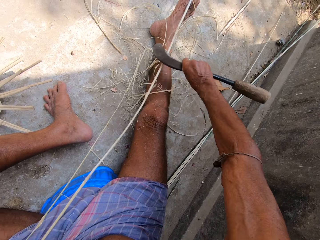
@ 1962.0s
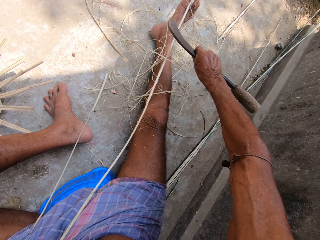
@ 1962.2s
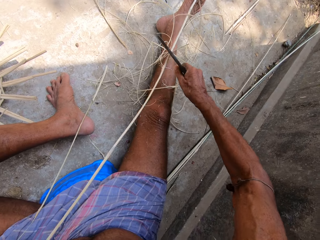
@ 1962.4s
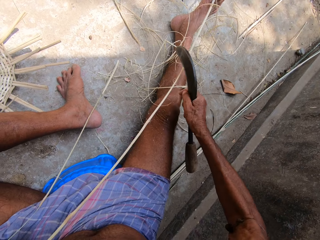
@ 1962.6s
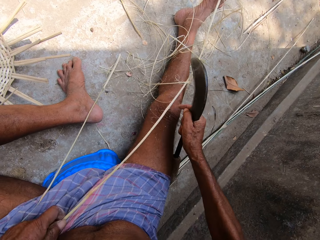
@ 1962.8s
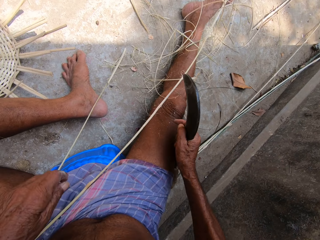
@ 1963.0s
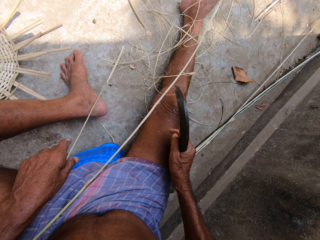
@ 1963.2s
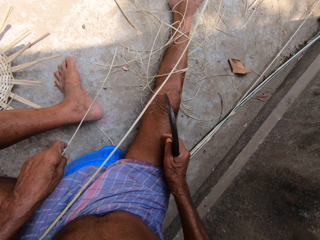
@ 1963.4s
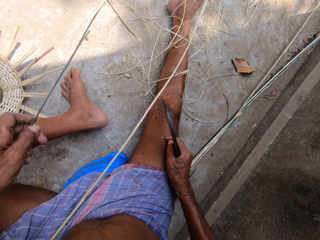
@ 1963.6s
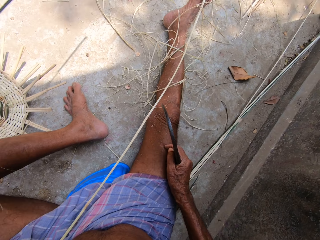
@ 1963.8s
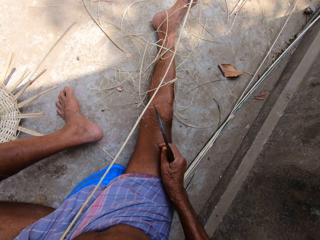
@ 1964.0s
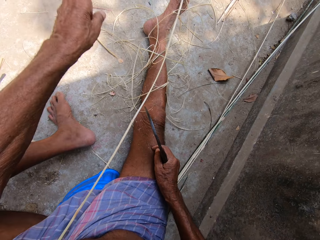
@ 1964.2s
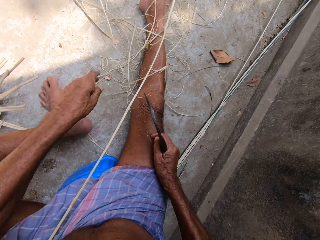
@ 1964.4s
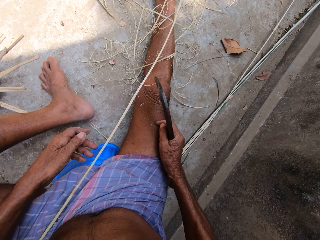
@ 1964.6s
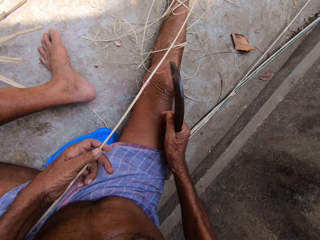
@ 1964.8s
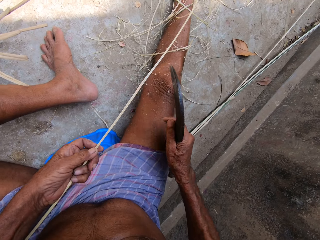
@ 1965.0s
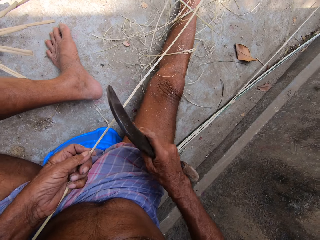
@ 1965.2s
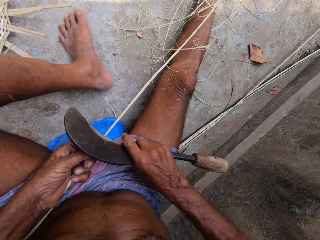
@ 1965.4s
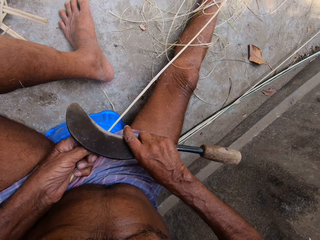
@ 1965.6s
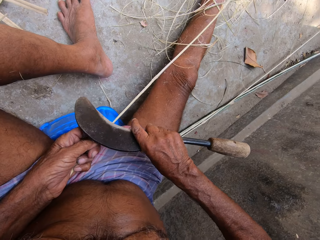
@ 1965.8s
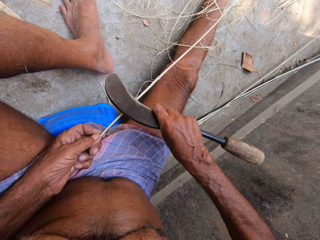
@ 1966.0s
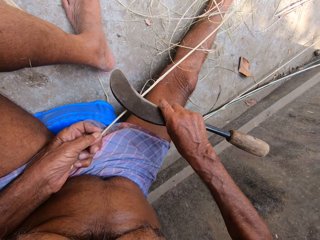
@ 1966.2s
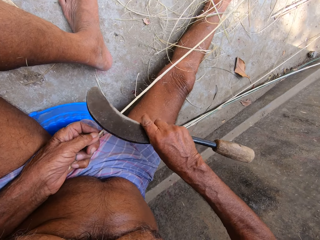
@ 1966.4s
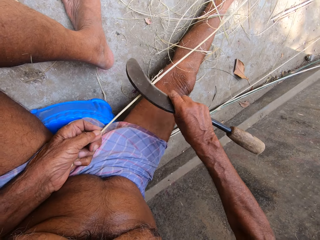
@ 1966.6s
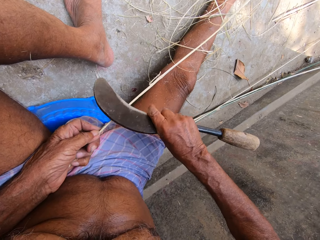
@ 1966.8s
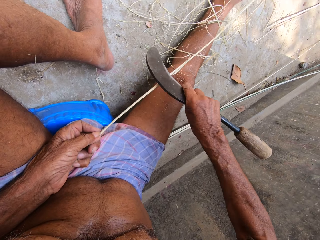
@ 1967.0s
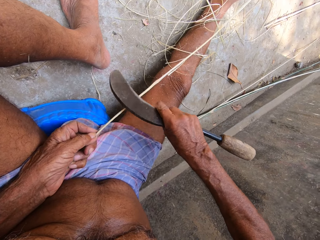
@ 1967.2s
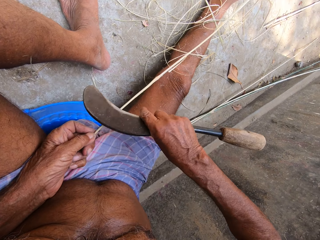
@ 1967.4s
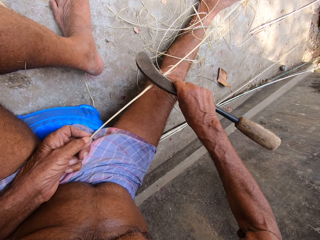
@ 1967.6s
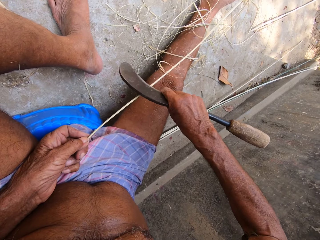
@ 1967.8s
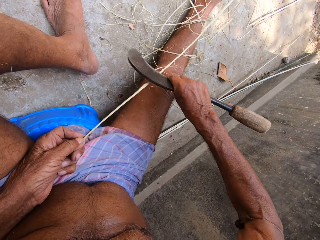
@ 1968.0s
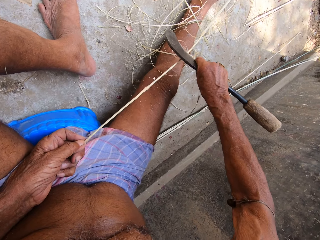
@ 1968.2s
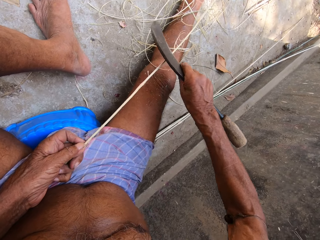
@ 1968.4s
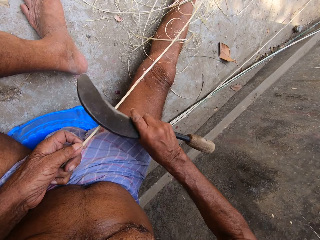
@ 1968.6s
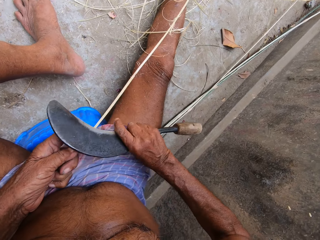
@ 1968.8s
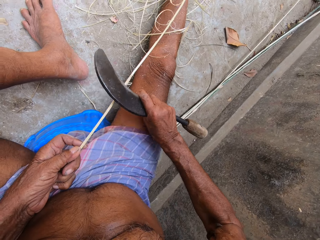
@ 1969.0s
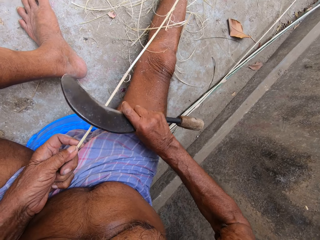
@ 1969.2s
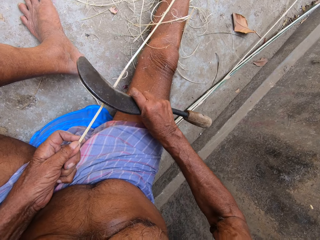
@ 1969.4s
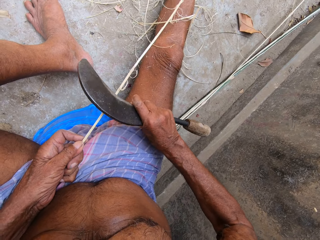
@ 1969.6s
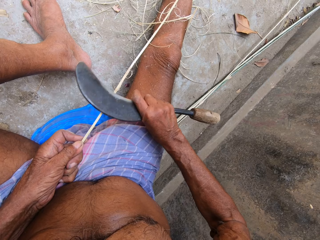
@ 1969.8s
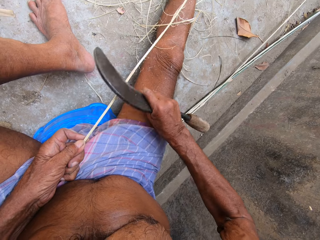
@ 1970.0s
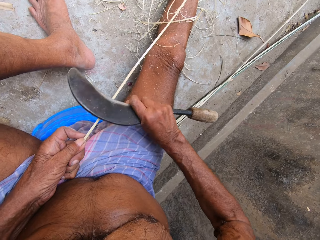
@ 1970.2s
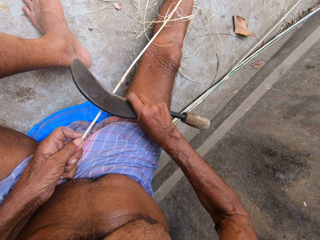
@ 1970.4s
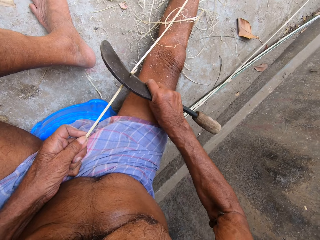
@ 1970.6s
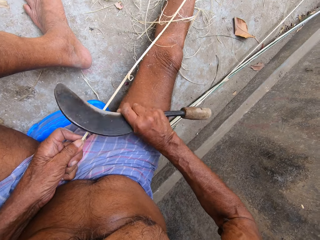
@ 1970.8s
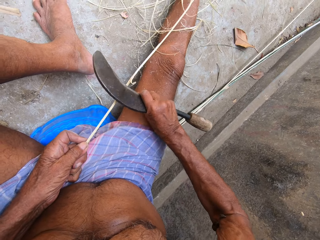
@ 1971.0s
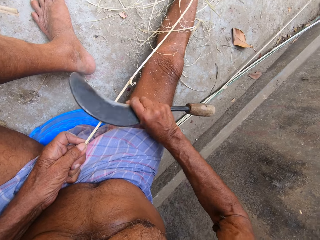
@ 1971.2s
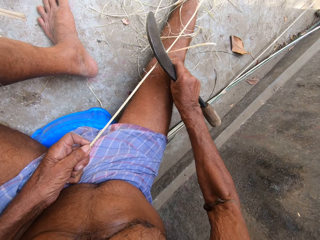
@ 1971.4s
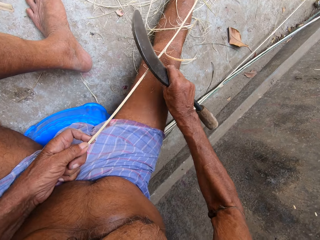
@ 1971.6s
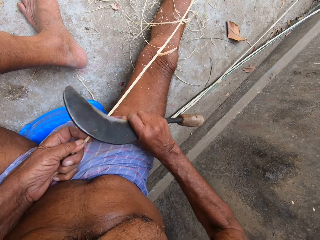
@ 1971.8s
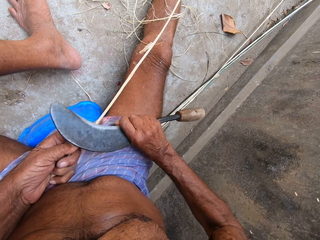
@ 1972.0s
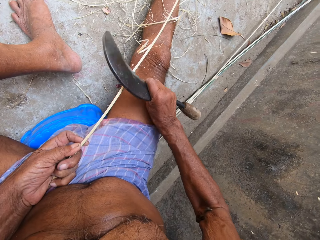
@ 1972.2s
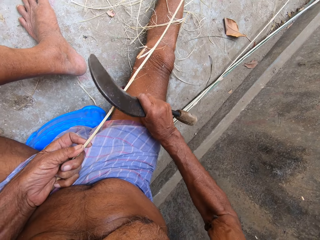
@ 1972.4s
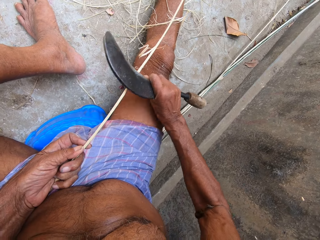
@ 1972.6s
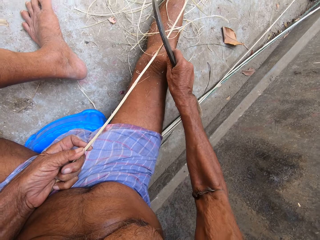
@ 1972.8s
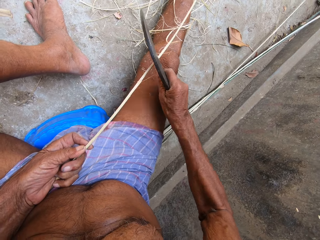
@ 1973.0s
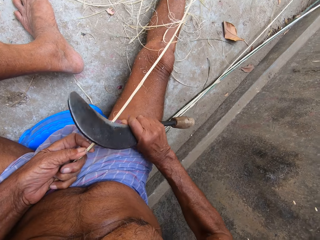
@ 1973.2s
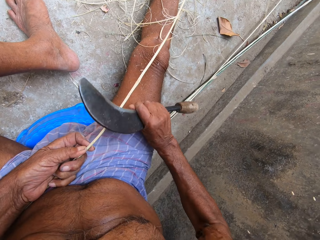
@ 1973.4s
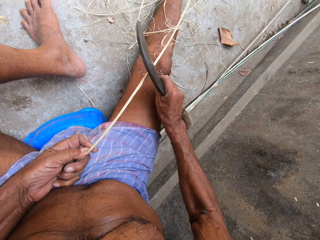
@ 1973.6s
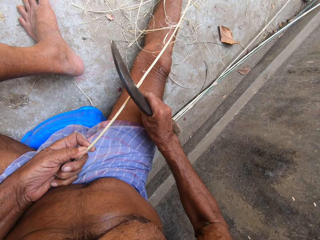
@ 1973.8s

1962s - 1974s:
The camera wearer picks up the skin of the bamboo stick with his left hand. He throws the skin of the bamboo stick with his left hand. He holds the bamboo stick with his left hand. He scrapes the bamboo stick with the knife in his right hand.

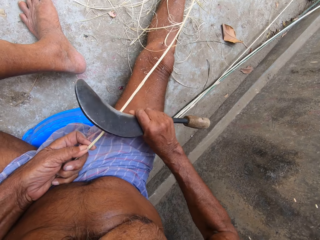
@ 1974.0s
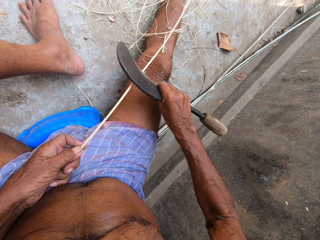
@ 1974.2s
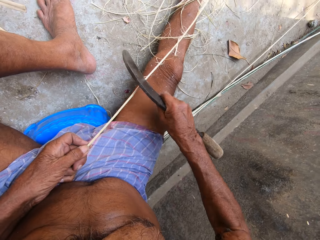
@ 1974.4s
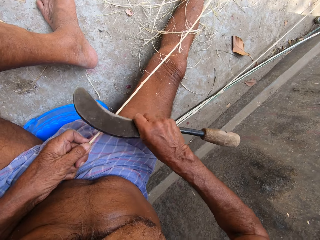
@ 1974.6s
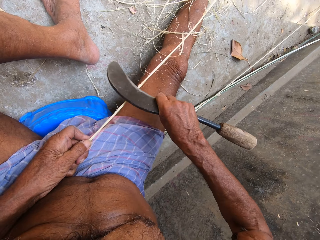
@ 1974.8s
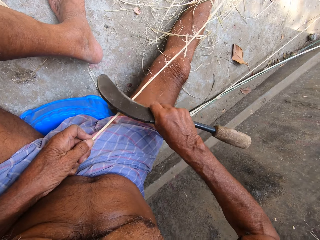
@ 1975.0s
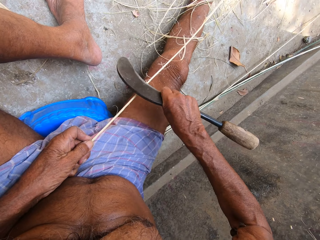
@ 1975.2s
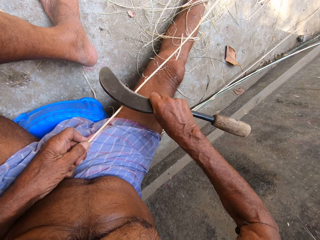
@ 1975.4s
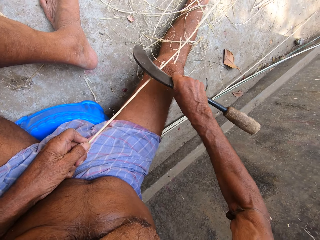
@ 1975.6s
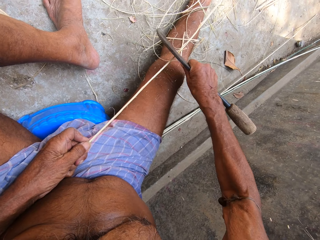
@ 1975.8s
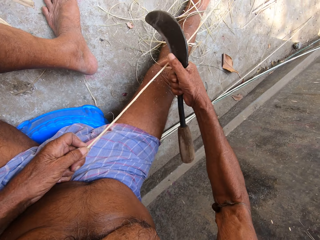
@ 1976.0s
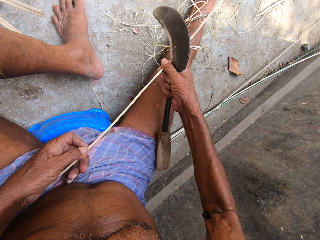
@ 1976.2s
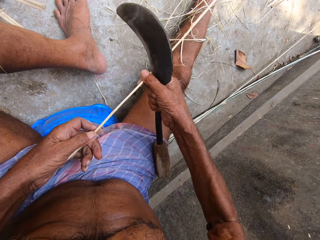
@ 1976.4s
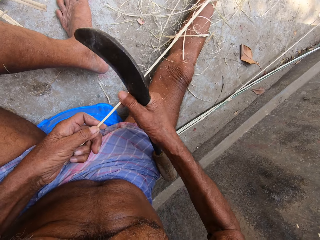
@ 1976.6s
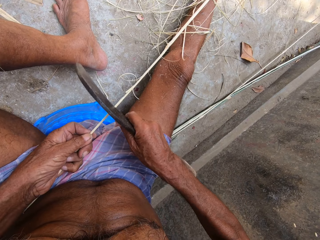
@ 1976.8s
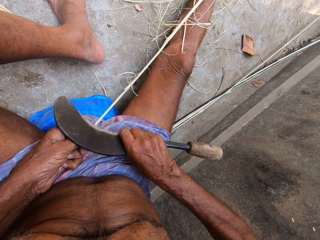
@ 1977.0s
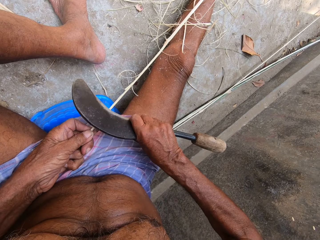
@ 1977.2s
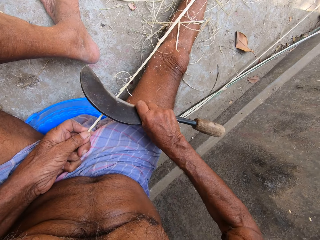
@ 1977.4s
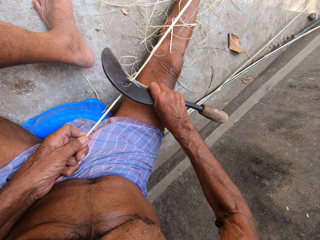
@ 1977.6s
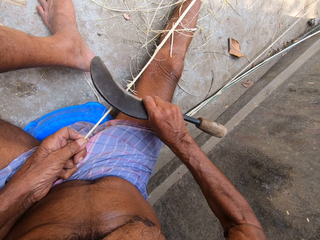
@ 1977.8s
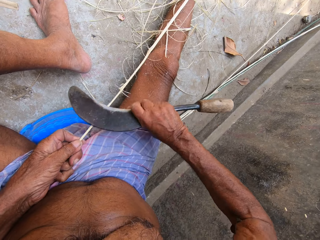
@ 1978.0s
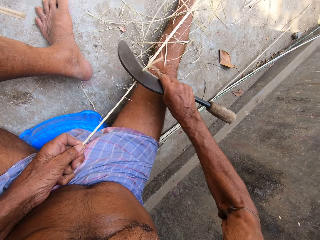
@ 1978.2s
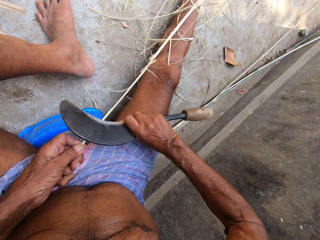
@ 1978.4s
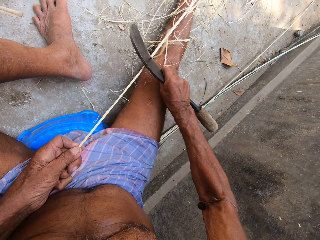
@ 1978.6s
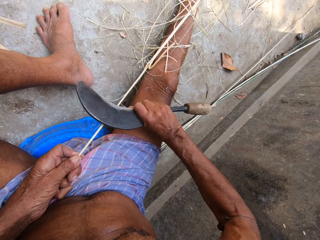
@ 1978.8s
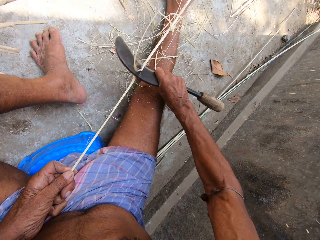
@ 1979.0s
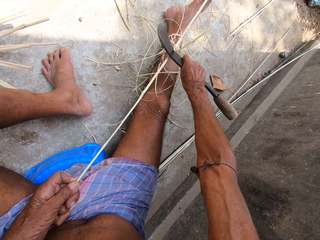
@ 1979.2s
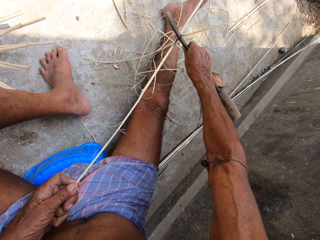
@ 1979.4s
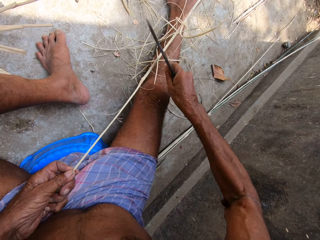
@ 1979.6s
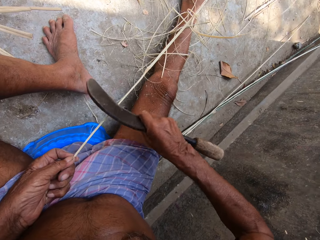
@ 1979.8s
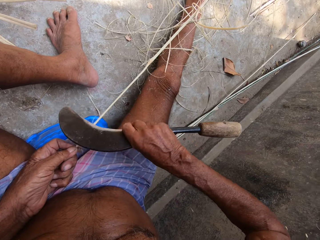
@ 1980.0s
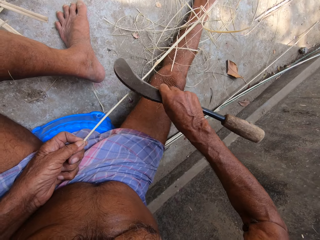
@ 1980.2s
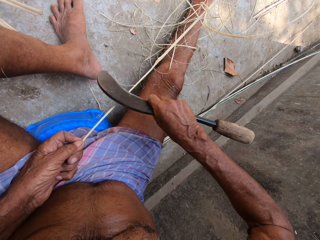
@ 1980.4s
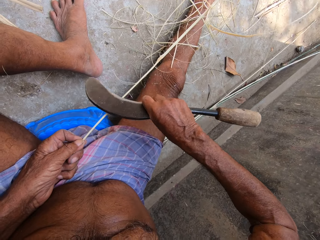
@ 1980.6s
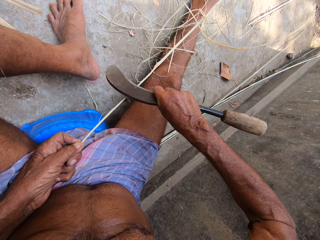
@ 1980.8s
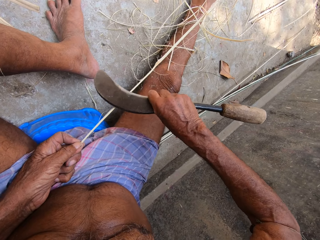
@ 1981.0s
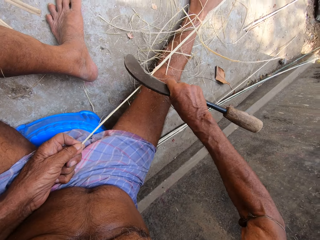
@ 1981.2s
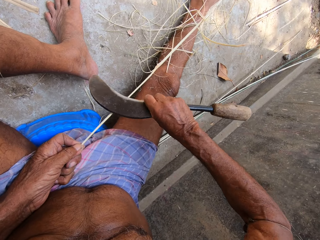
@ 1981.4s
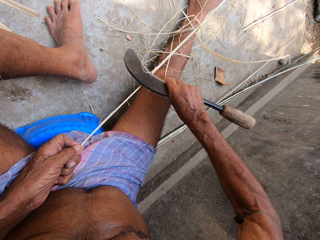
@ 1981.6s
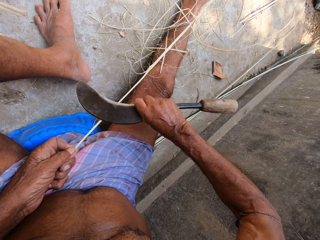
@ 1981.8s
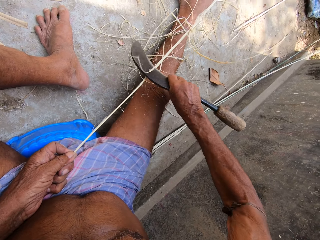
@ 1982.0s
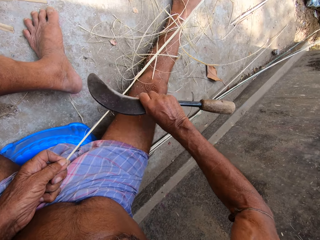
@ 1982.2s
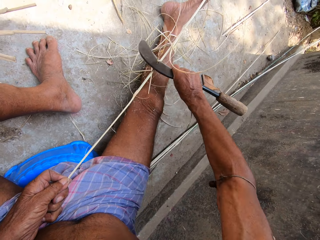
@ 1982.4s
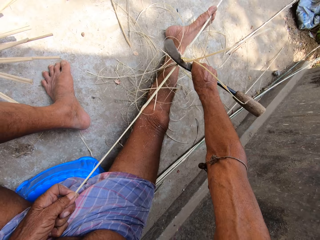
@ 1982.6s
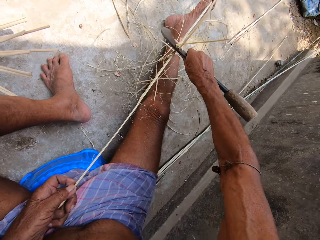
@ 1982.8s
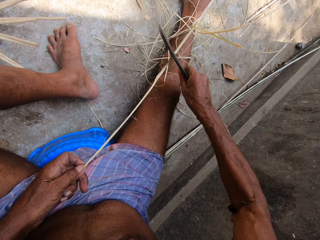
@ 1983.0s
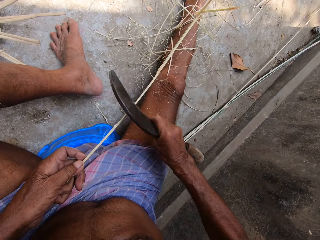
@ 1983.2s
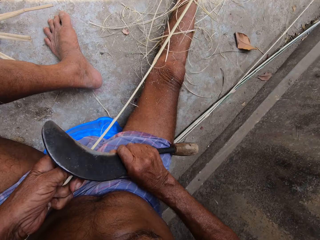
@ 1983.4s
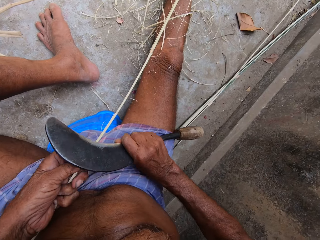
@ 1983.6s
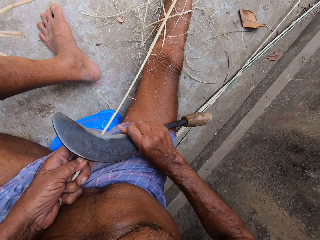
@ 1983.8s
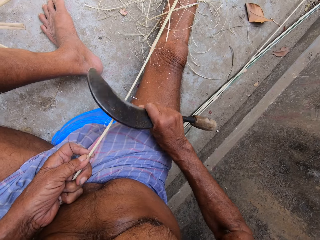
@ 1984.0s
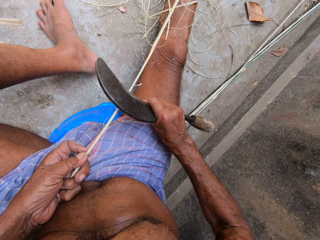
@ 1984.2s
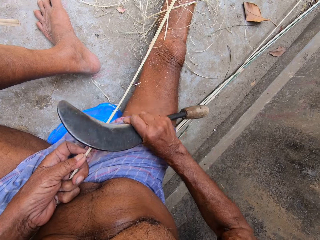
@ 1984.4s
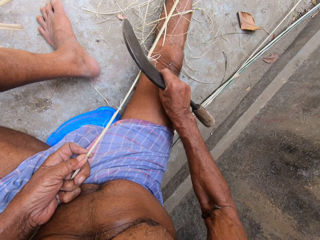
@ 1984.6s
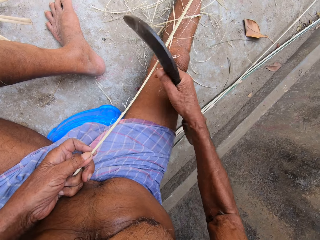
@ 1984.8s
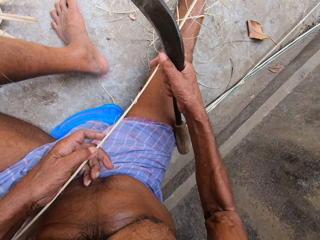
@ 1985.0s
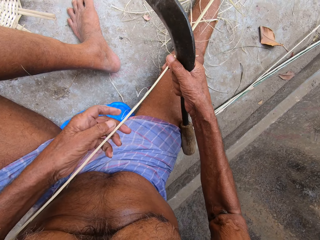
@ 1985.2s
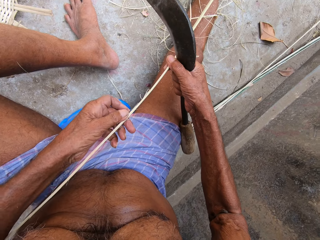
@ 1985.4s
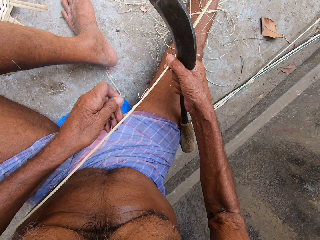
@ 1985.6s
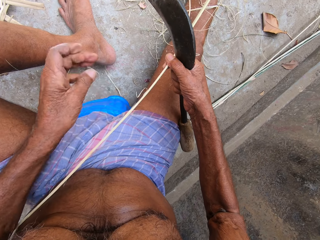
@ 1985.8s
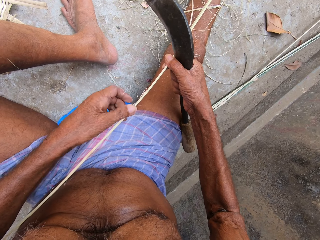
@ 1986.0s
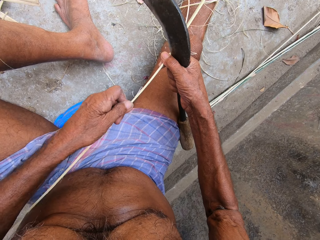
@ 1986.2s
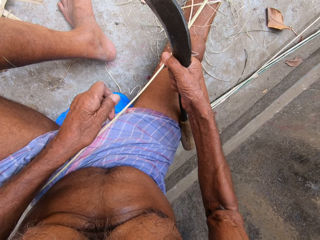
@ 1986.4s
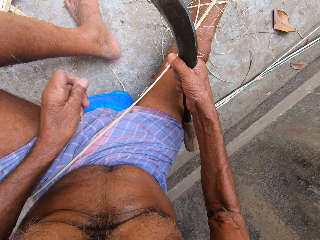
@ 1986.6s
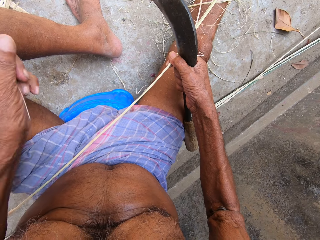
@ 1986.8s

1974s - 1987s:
The camera wearer adjusts the bamboo sticks with both hands. He holds the stick. He scrapes the bamboo stick with the knife in his right hand. He removes the skin of the bamboo stick with his left hand.
